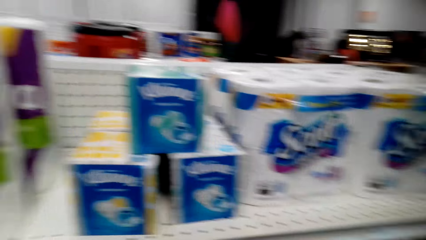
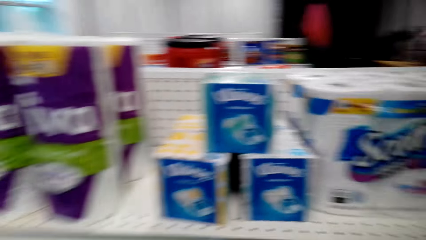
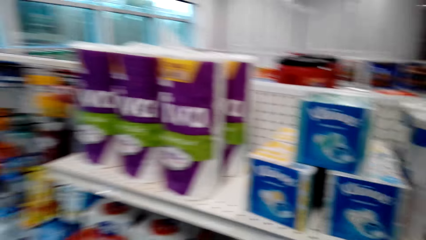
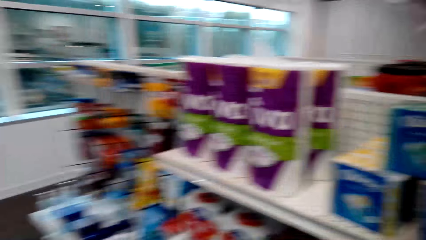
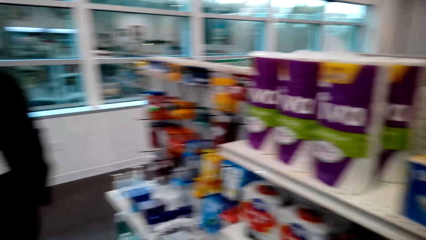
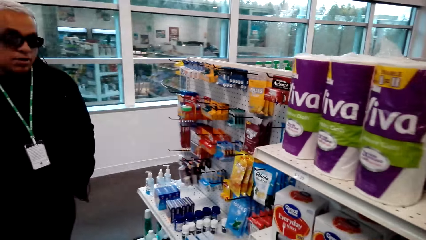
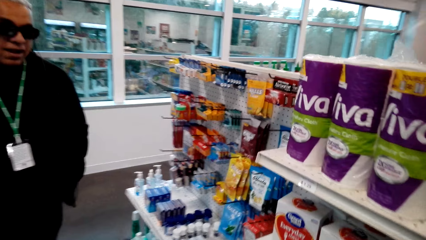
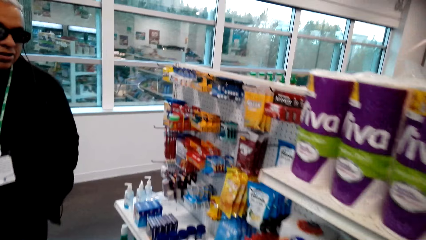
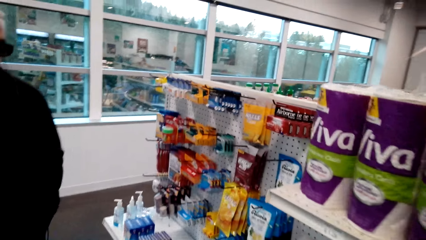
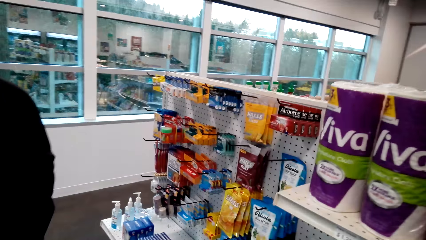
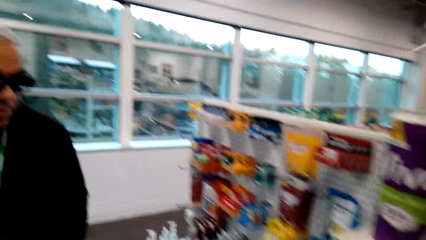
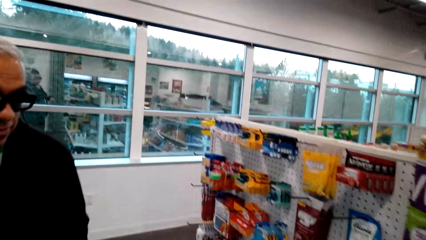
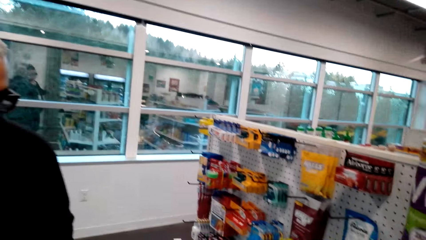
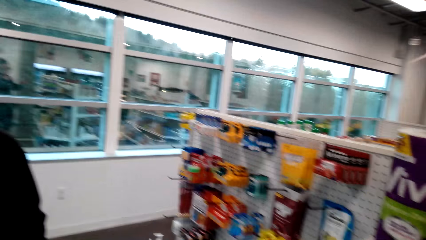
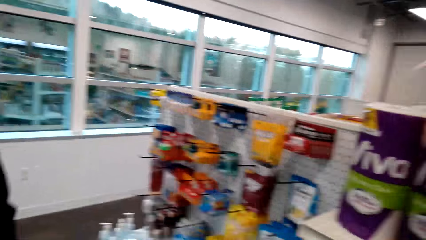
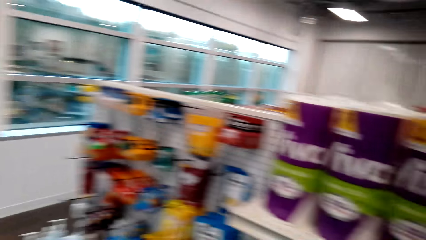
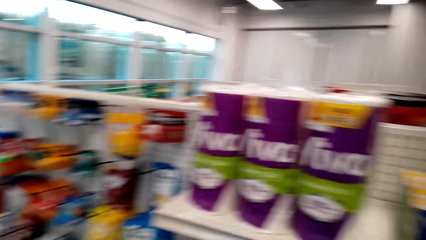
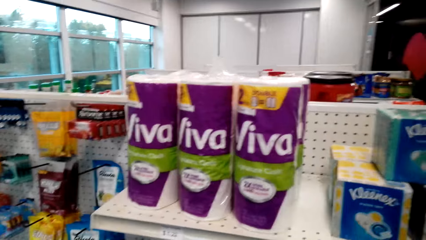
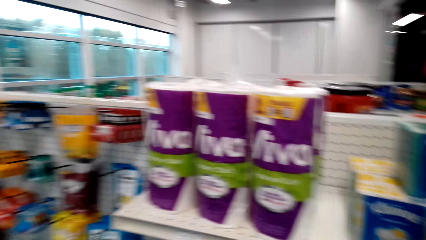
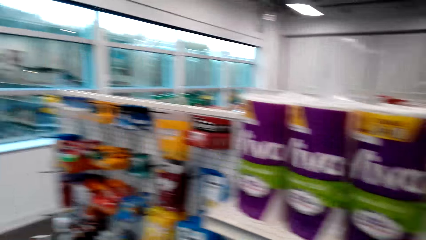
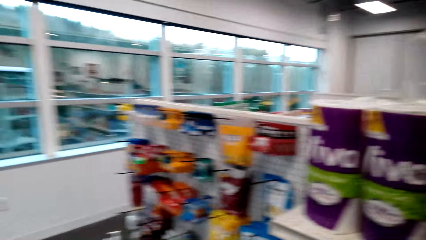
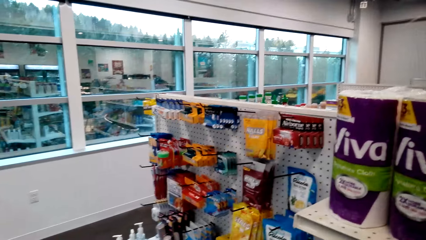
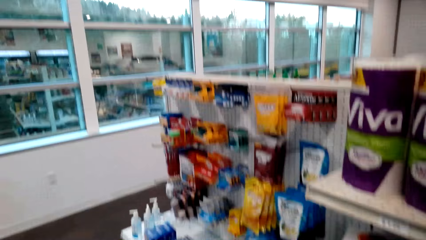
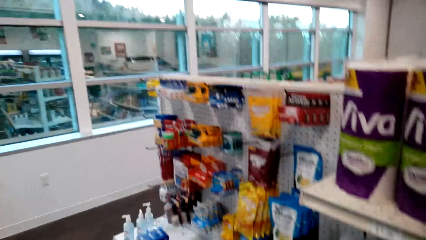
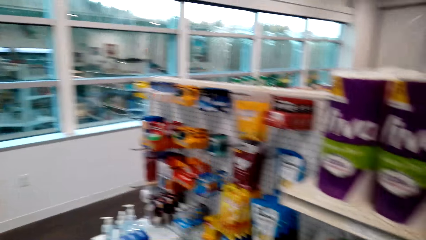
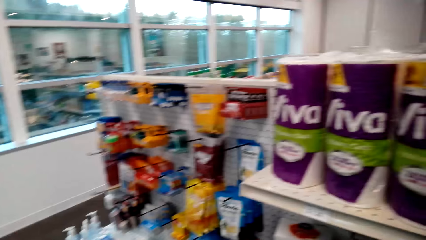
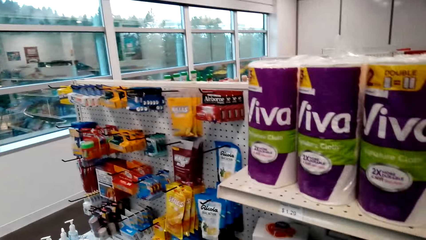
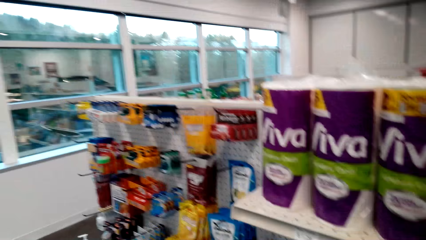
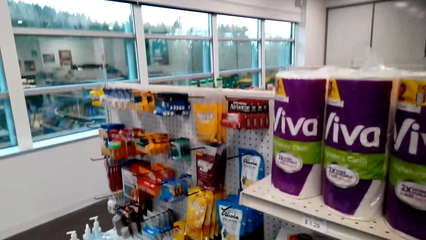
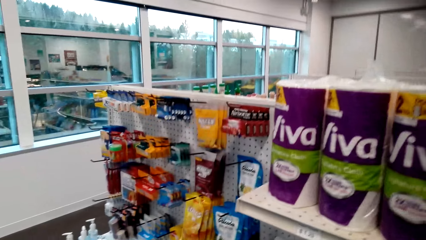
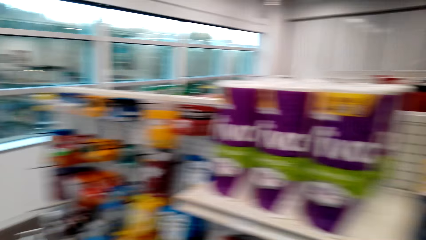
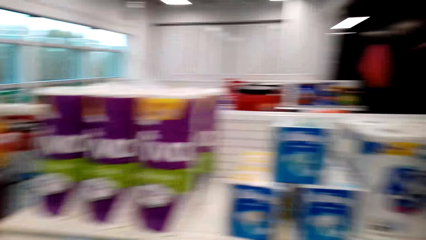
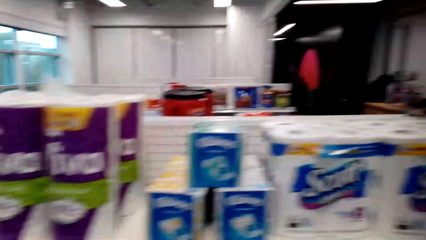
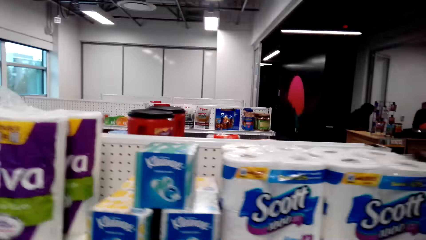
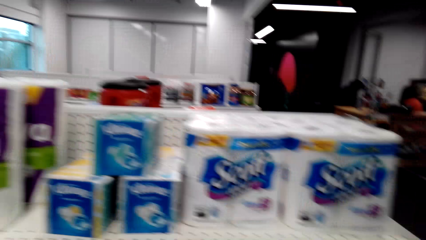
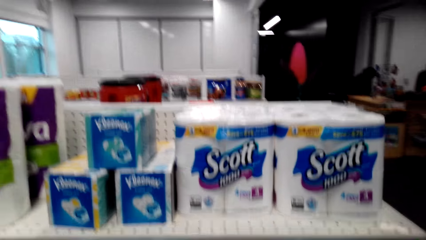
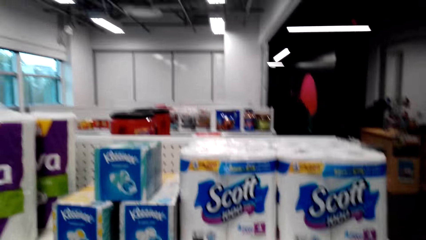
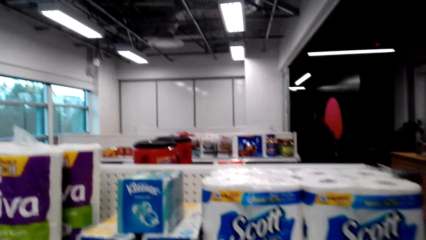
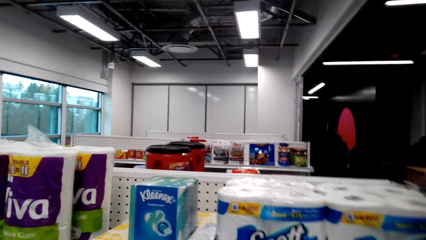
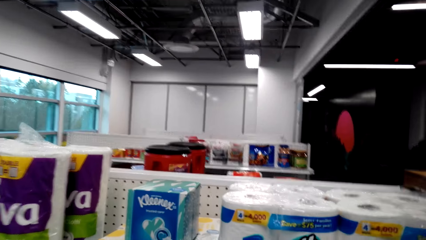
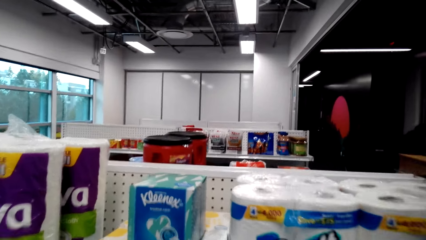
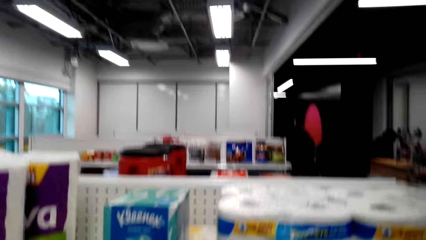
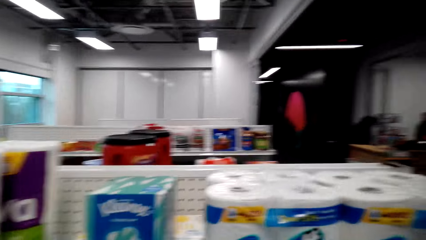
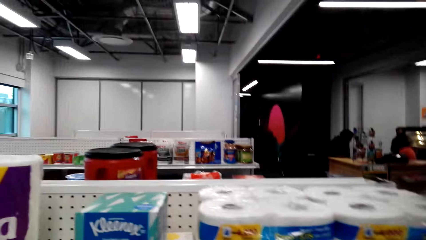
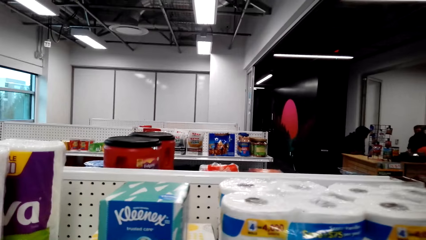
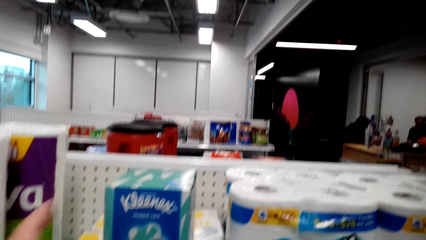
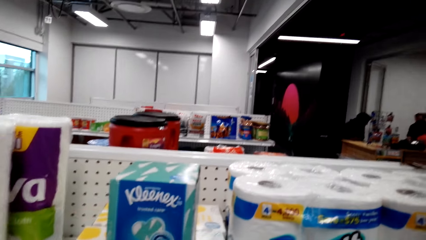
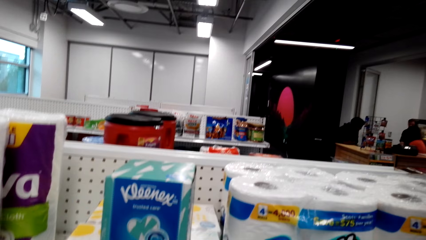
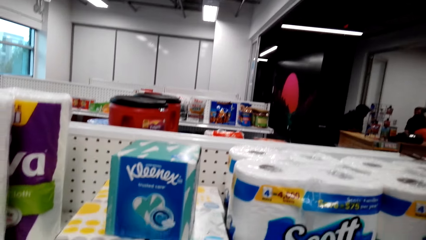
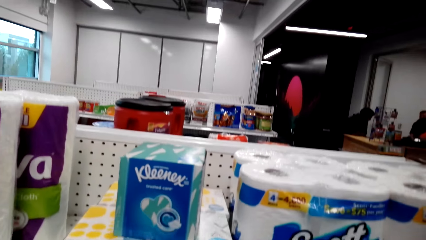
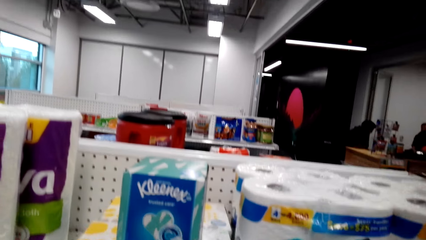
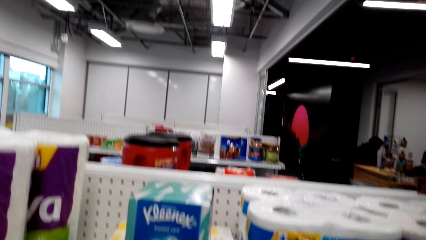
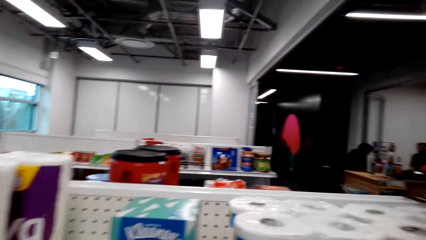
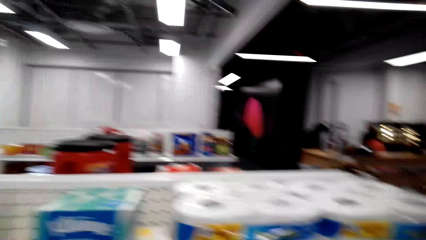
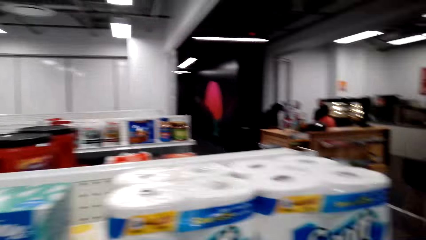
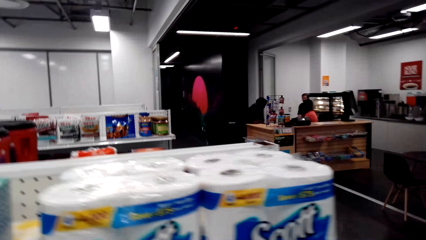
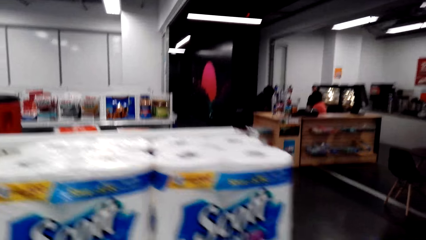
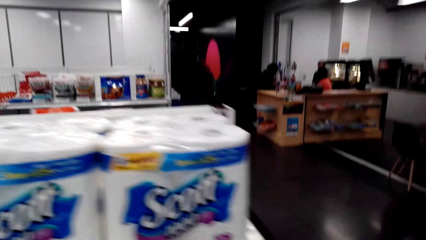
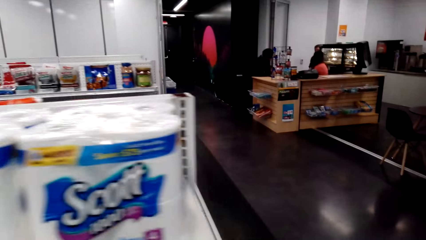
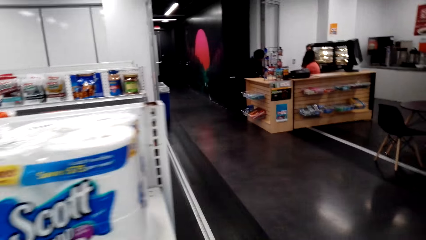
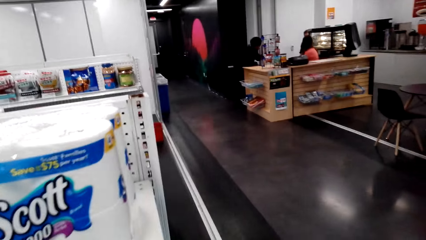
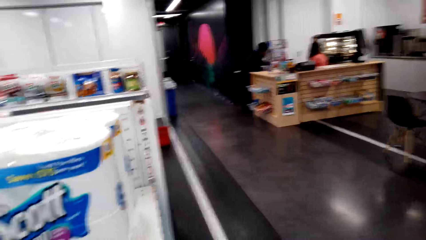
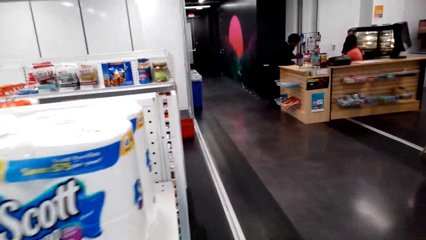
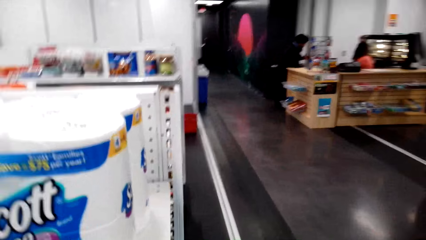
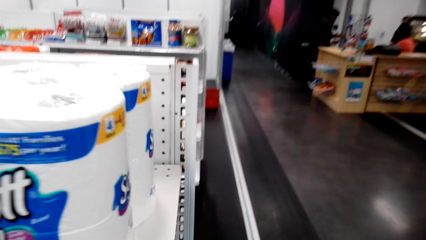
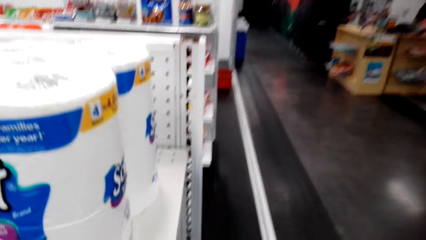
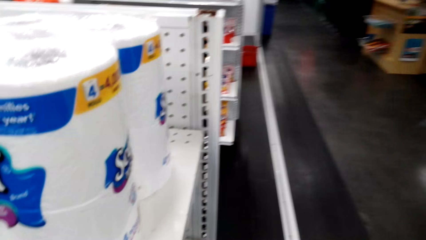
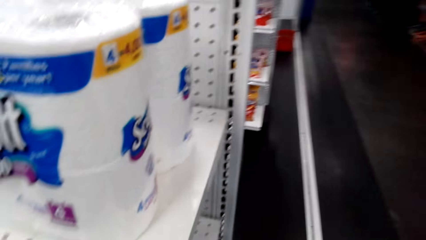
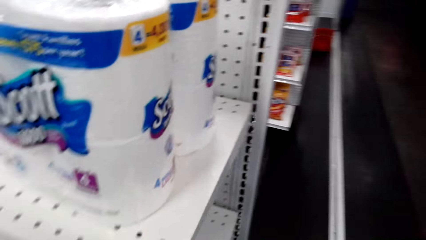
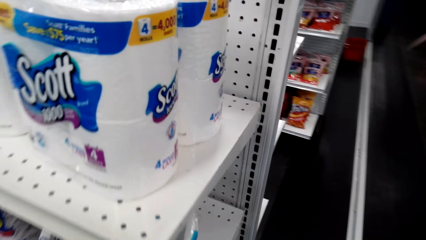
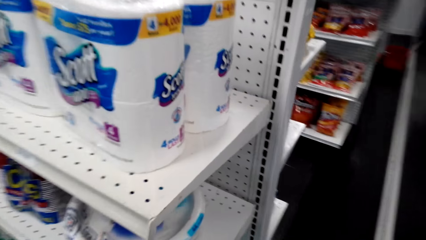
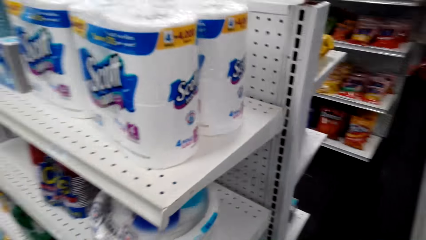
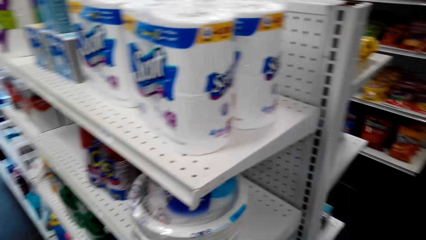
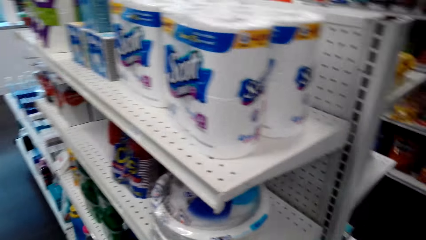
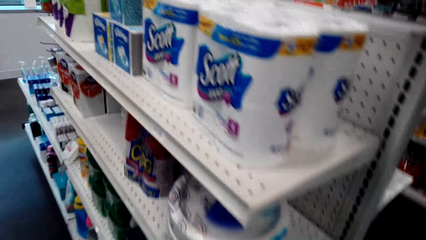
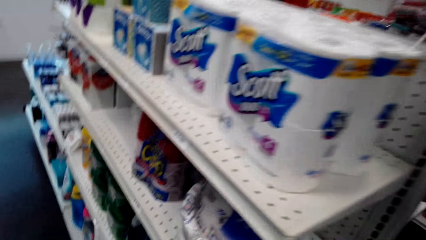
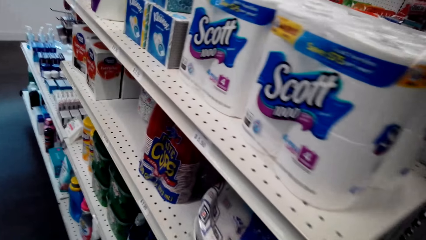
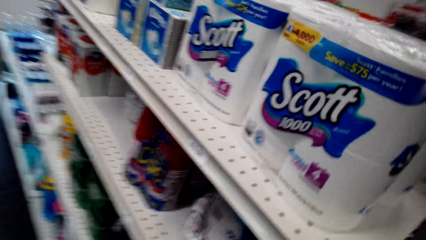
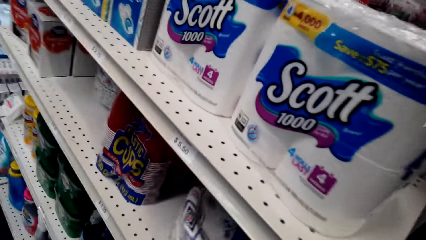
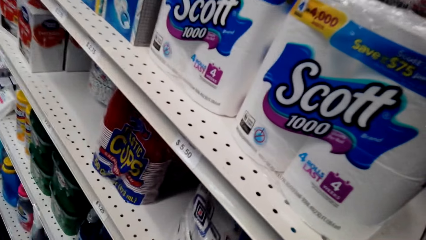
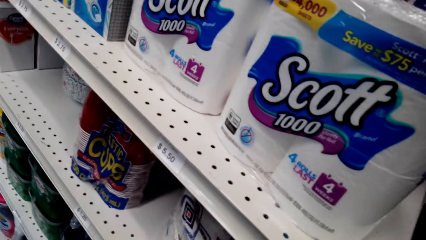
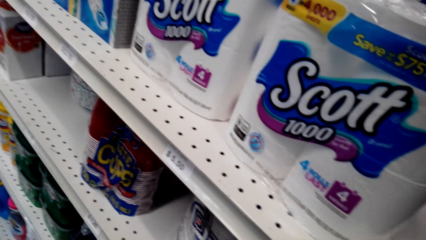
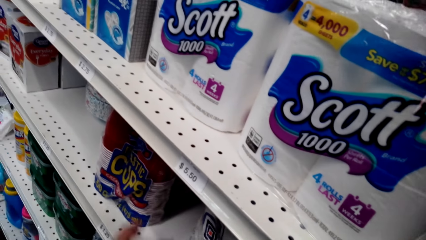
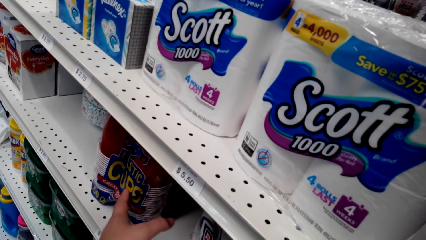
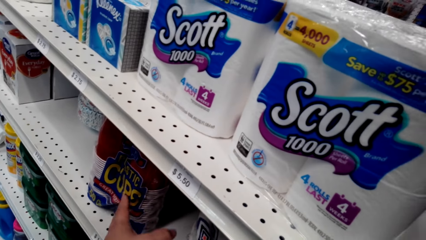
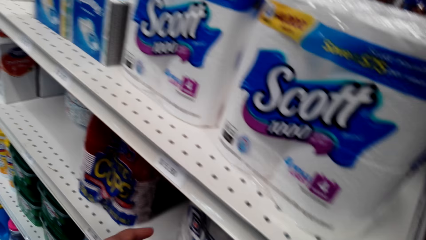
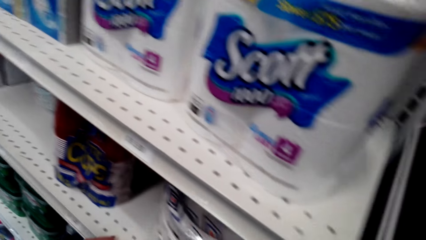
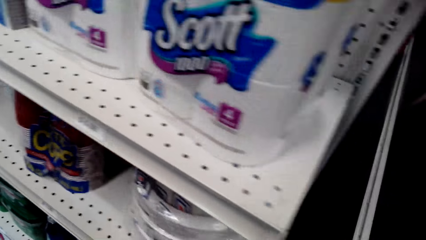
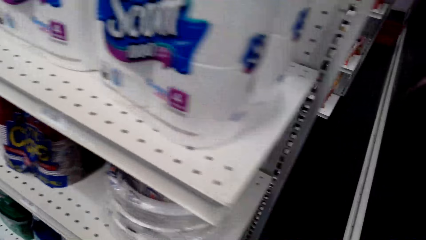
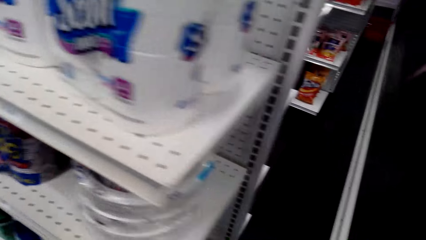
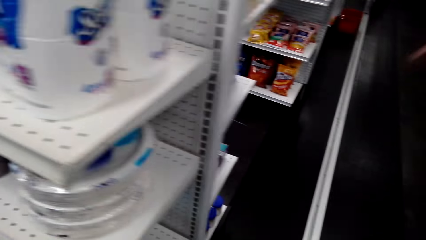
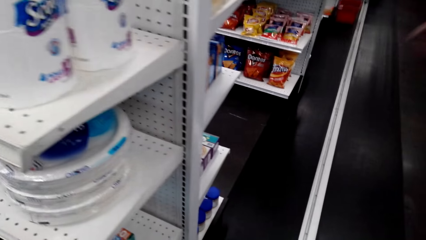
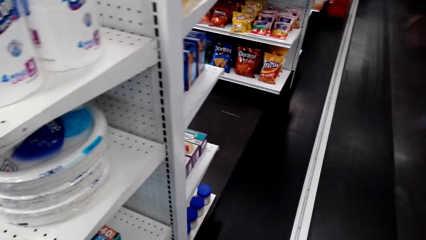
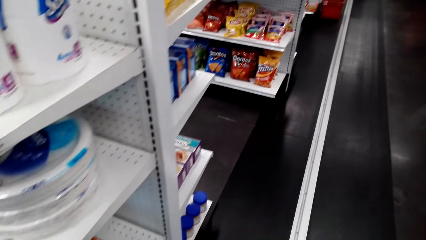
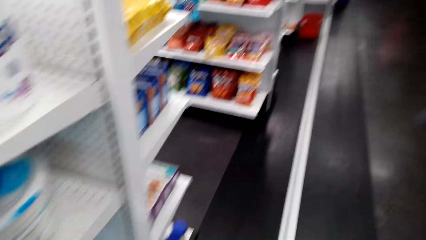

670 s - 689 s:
The camera wearer walks around in the store. A man stands in the store. The camera wearer walks around in the store. They touch disposable cups and plates on the shelf.
